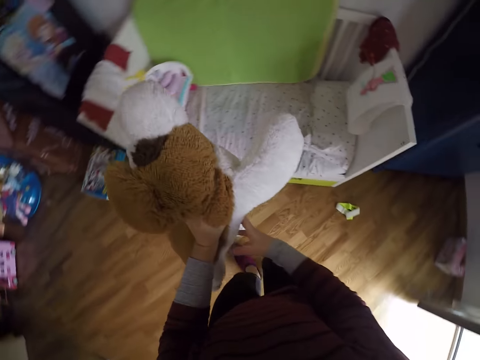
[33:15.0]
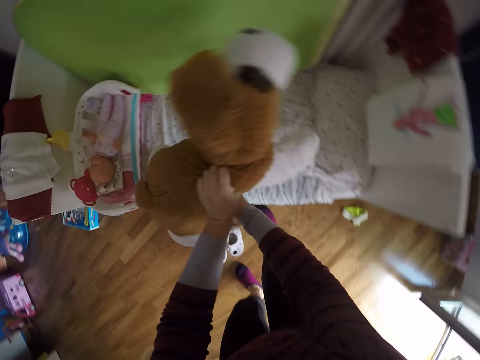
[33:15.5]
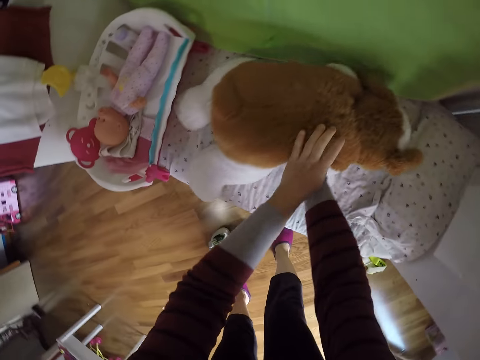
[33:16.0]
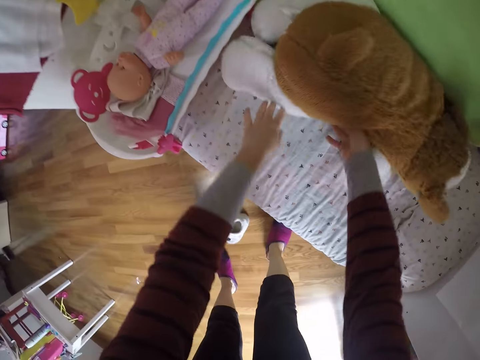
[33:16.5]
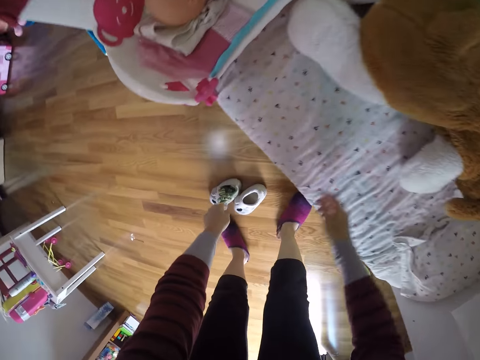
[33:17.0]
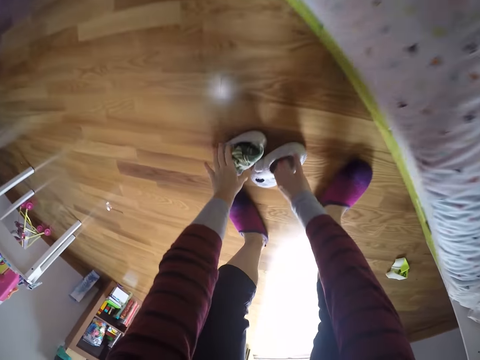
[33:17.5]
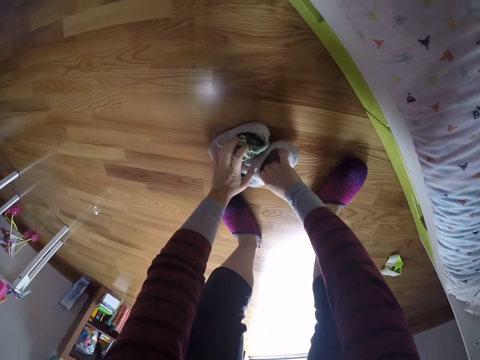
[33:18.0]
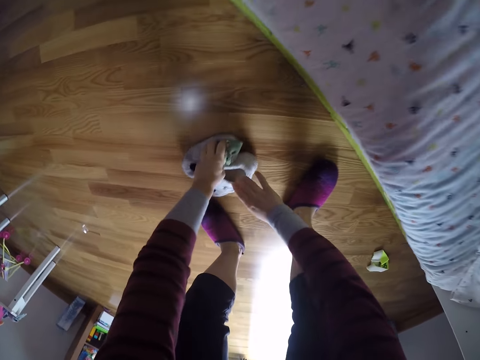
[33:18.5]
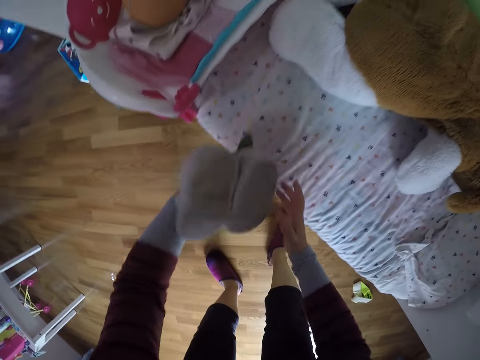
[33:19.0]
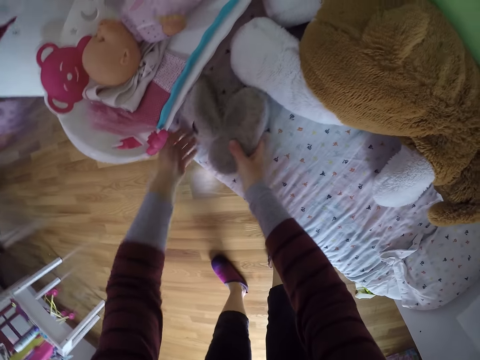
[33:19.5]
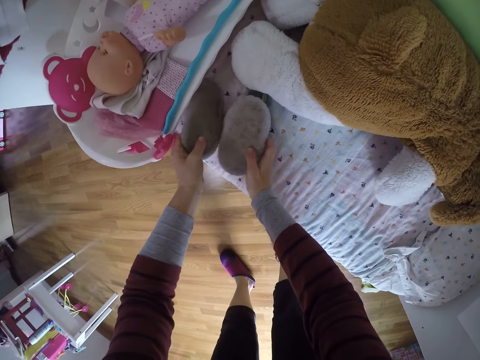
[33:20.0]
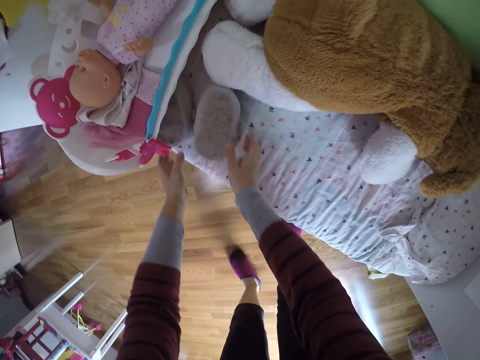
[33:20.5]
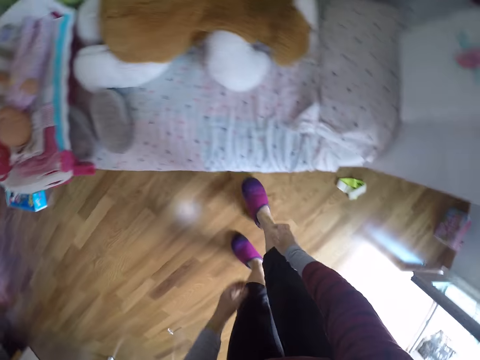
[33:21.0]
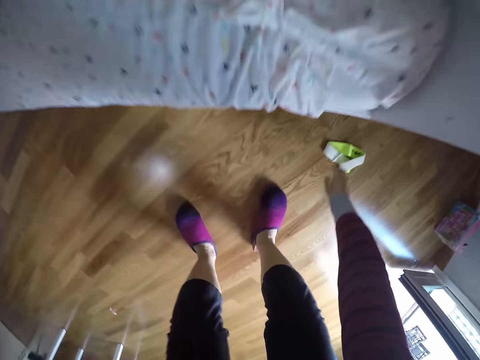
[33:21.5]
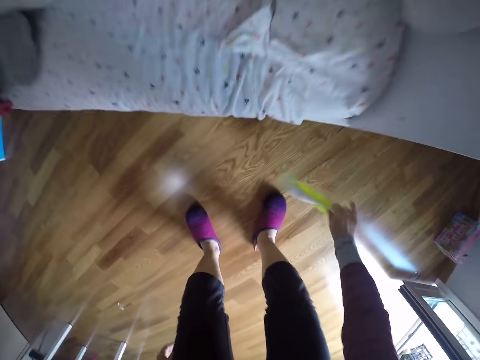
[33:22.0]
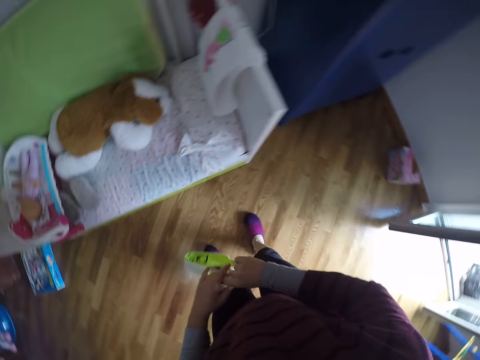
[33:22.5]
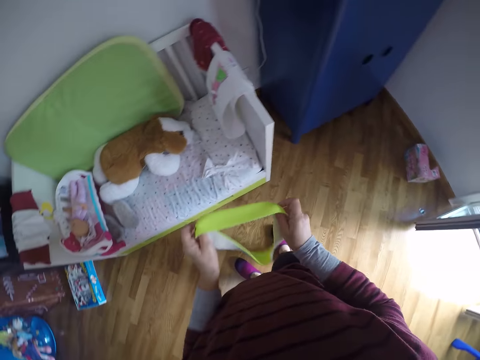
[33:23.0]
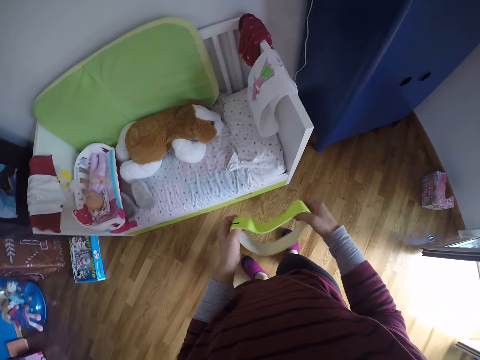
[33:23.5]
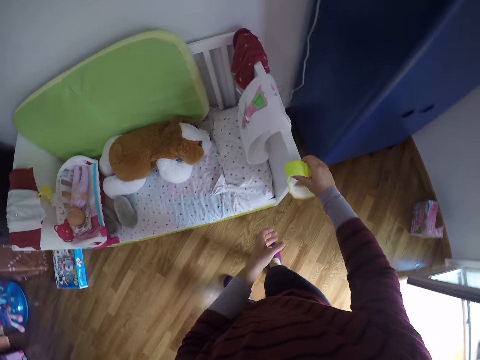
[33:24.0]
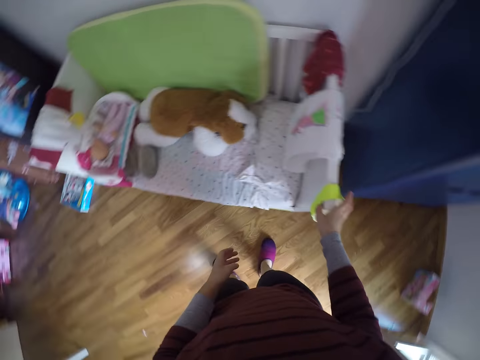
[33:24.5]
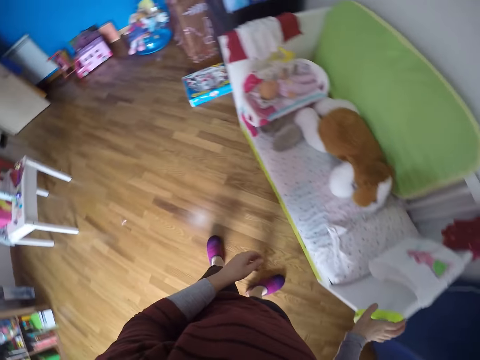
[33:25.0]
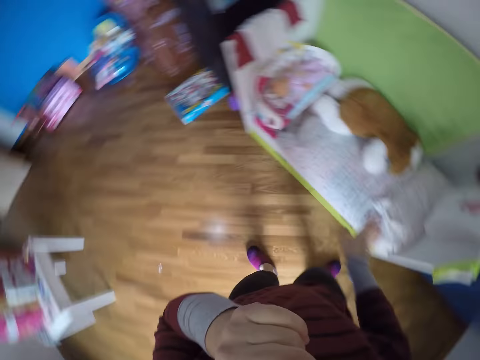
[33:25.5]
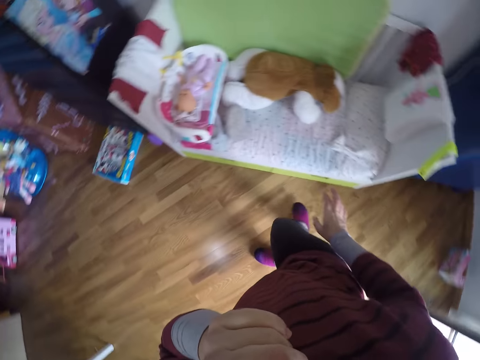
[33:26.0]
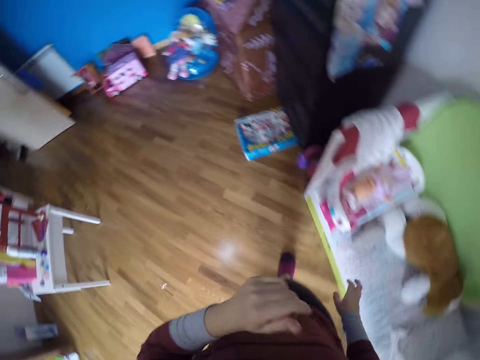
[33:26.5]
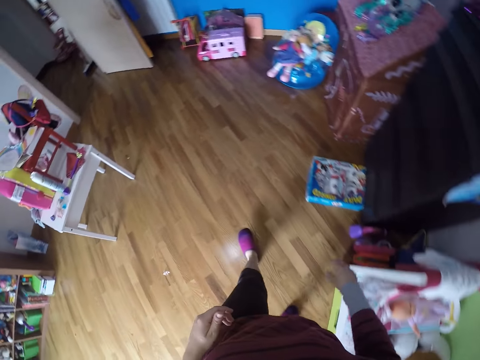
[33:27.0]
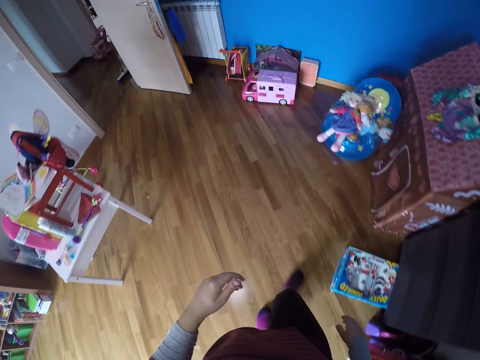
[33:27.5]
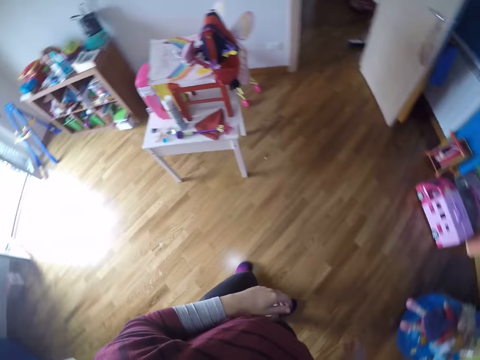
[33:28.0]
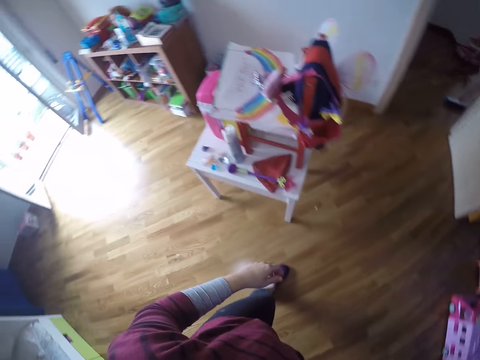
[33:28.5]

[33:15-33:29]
The camera wearer puts the stuffed toy dog on a baby cot with both hands. She bends downwards. She picks up a pair of shoes with socks from the floor with both hands. She puts the pair of shoes with socks on the baby cot with both hands. She moves backwards. She picks up a headband from the floor with her right hand. She shakes the headband. She stretches the headband with both hands. She hangs the headband on the frame of the baby cot with her right hand. She looks around. She cleans her nose with her left hand. She walks around.

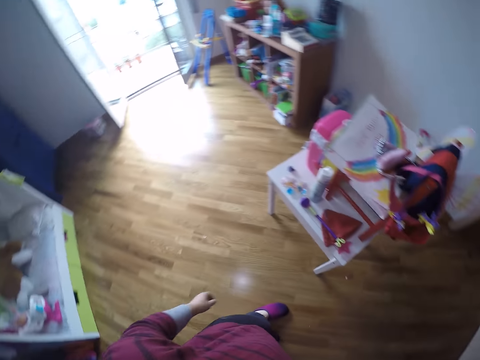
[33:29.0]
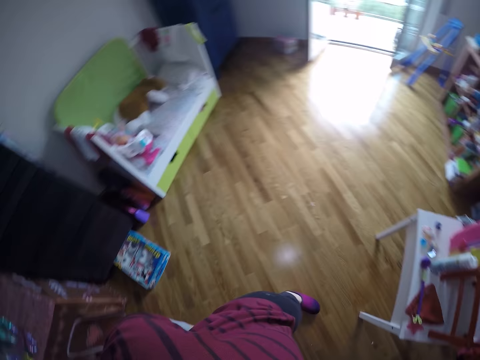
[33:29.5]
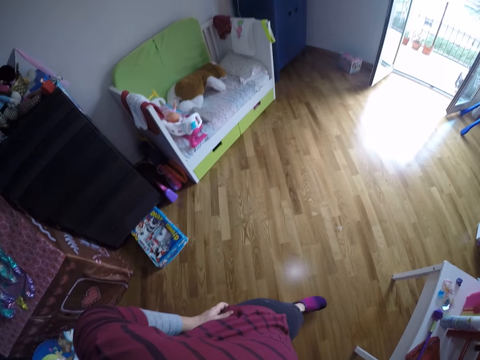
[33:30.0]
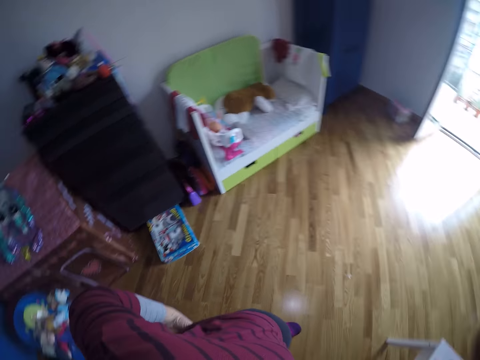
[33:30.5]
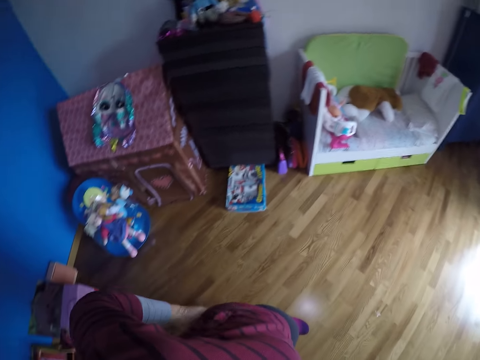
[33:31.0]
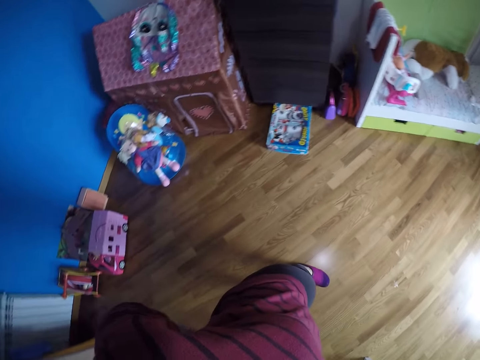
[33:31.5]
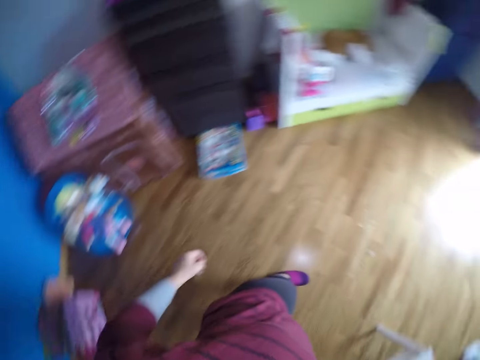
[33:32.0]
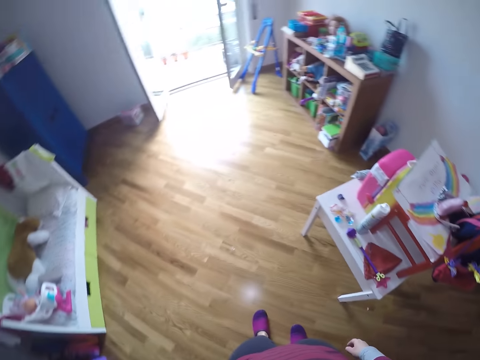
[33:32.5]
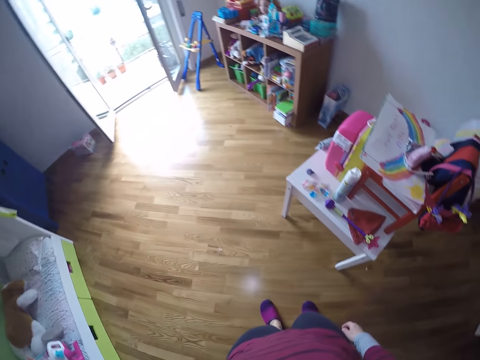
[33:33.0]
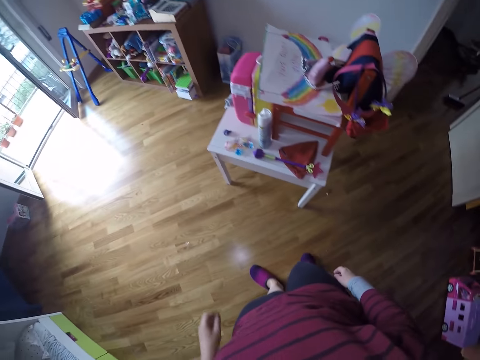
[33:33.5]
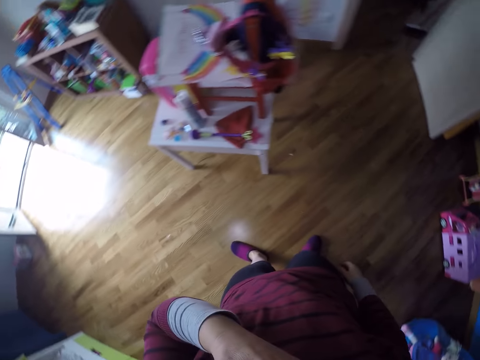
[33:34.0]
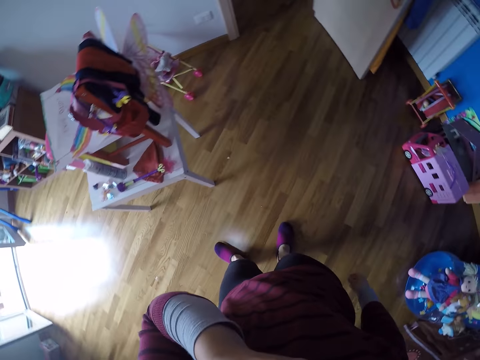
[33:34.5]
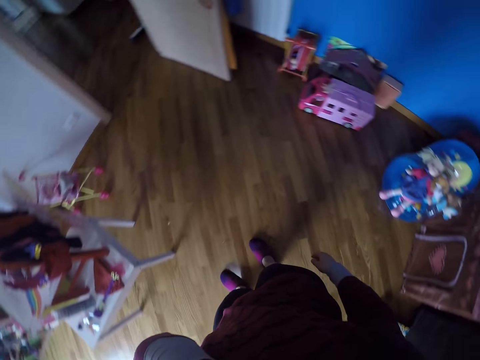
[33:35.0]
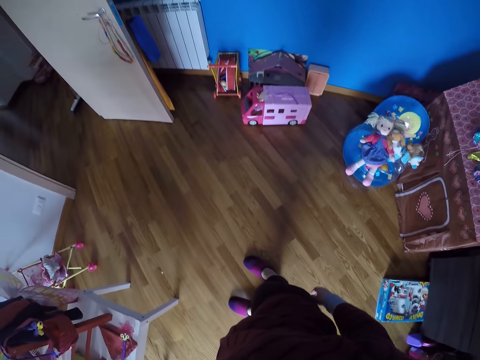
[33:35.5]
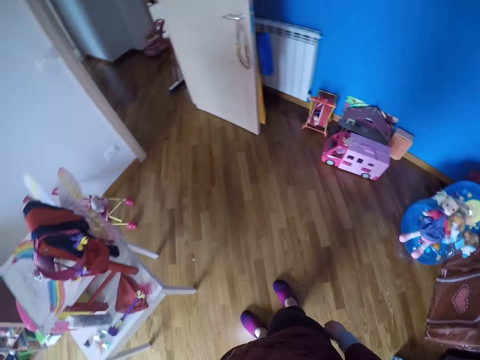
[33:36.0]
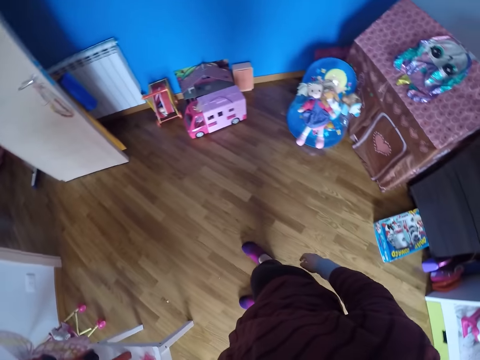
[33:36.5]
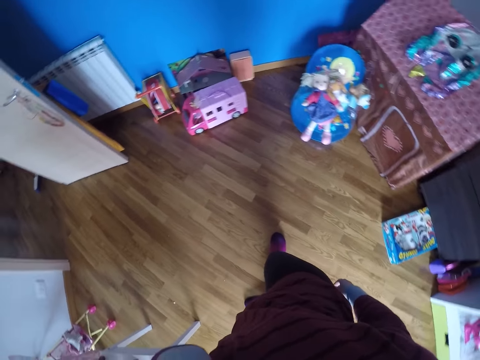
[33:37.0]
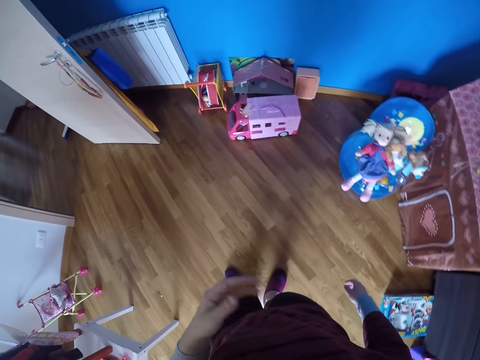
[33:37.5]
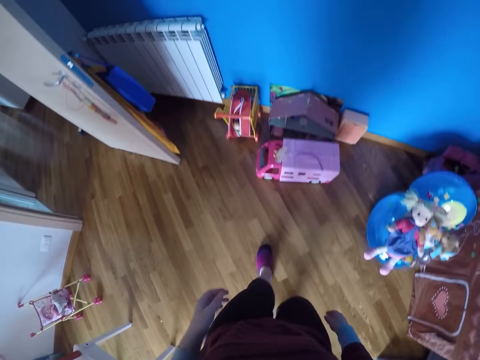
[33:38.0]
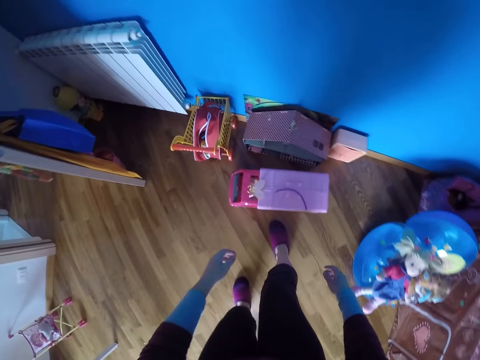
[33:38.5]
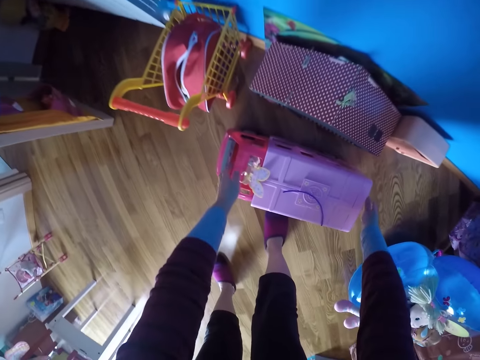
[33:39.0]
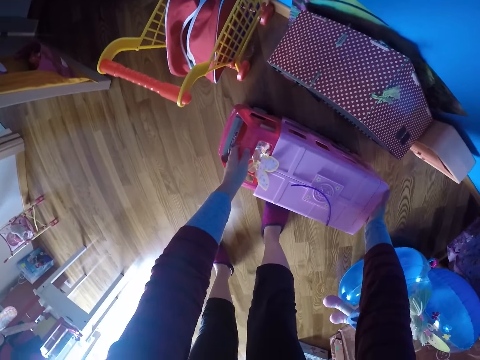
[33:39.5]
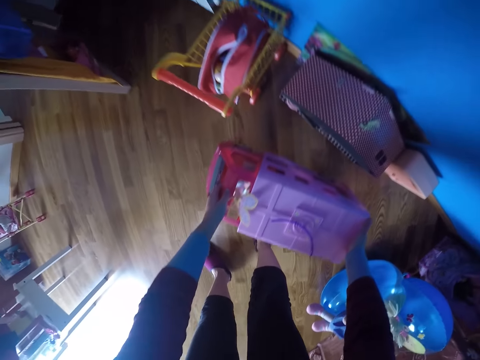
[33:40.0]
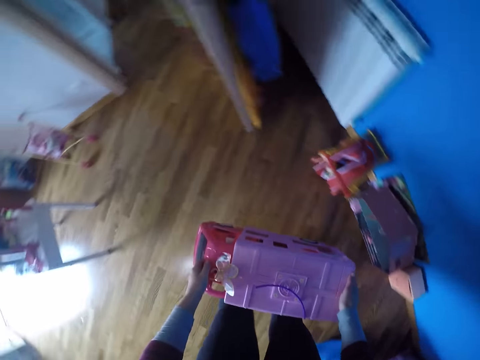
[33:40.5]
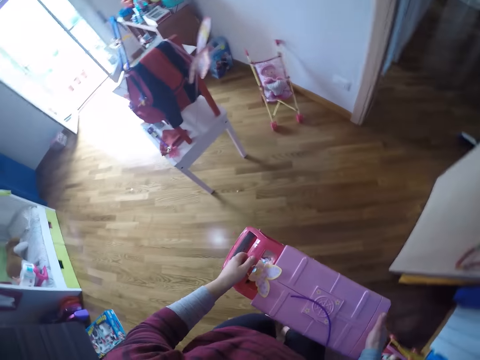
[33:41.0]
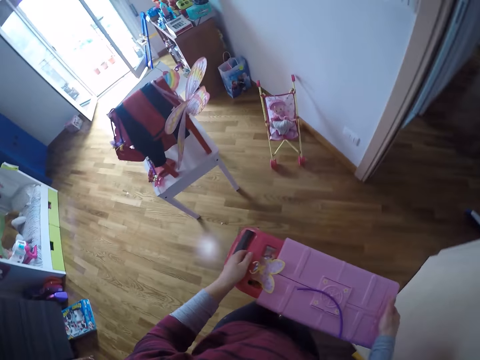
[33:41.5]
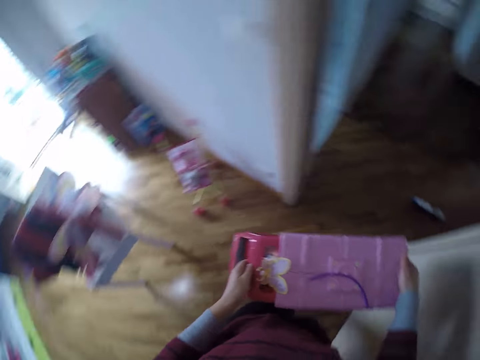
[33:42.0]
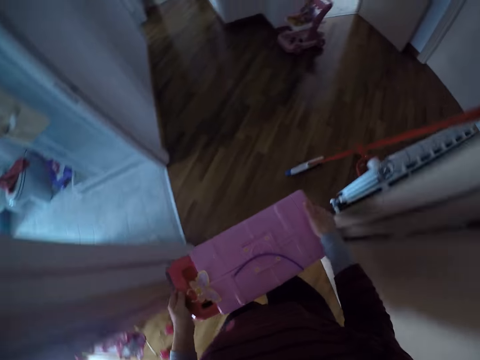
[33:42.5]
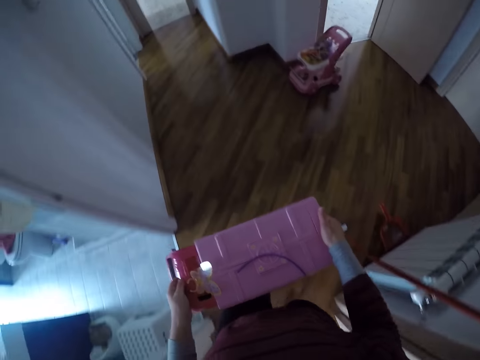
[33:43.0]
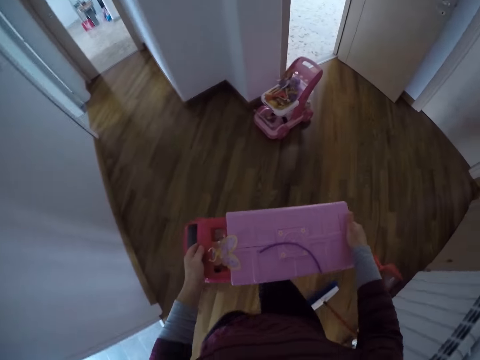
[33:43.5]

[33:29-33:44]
The camera wearer looks around. She stretches her sweater. She adjusts her trousers with her left hand. She looks around. She cleans her nose with her left hand. She looks around. She walks around. She picks up a toy truck from the floor with both hands. She walks around. She walks out of the room with the toy truck in both hands.
